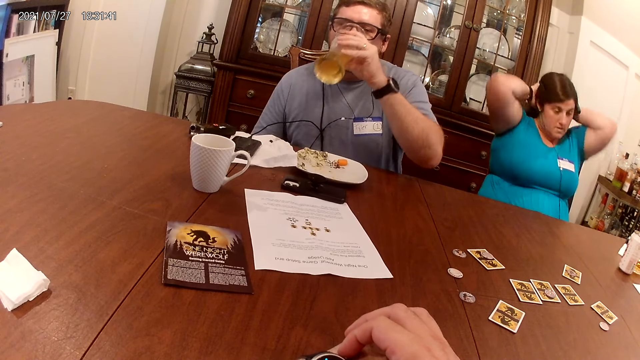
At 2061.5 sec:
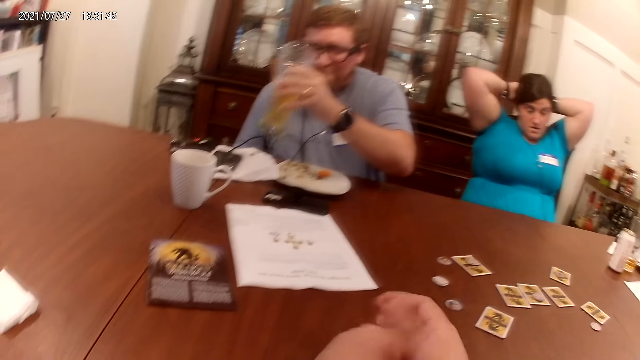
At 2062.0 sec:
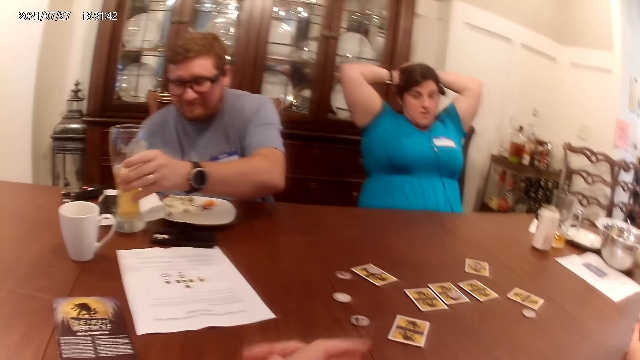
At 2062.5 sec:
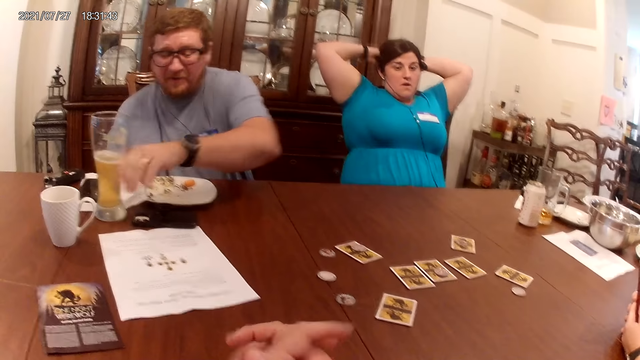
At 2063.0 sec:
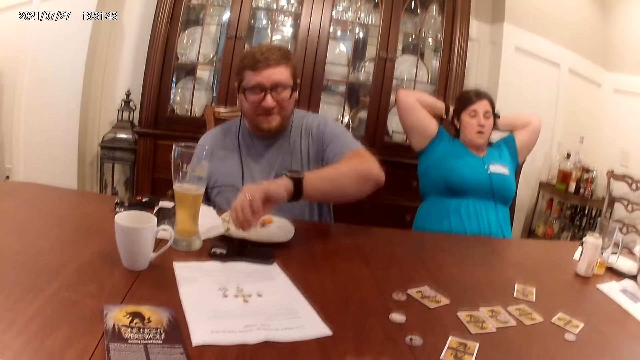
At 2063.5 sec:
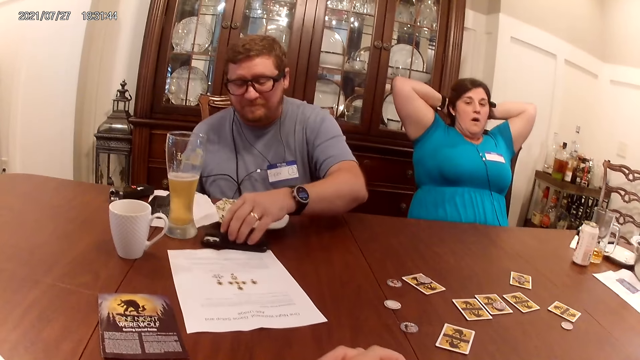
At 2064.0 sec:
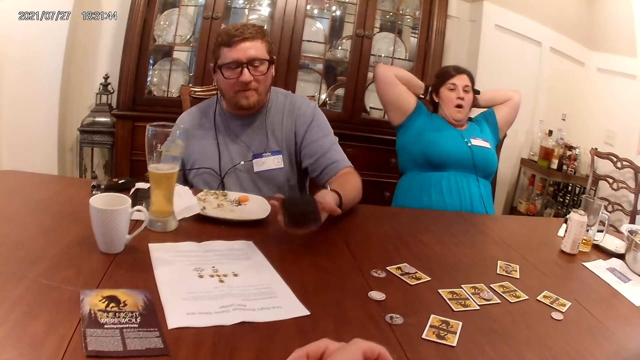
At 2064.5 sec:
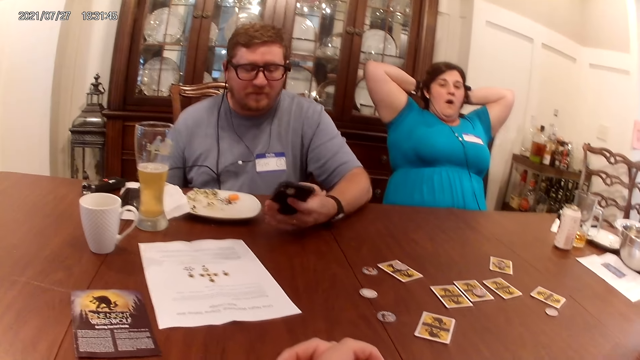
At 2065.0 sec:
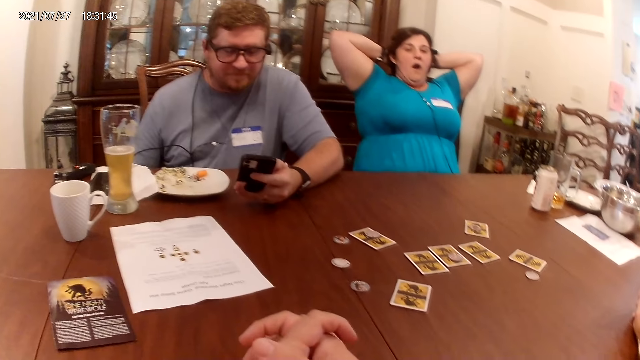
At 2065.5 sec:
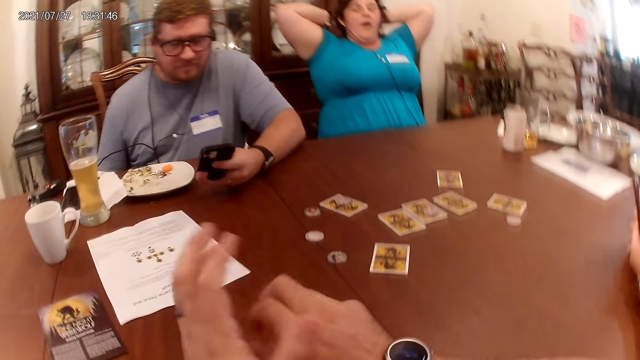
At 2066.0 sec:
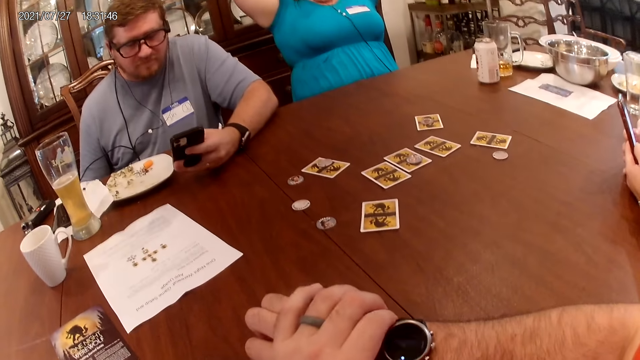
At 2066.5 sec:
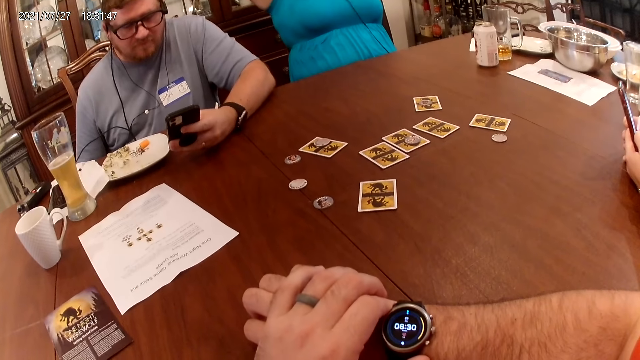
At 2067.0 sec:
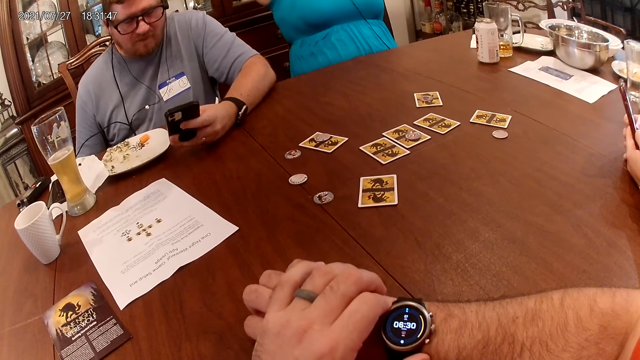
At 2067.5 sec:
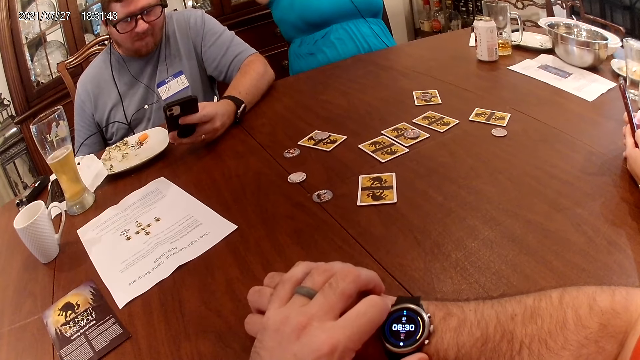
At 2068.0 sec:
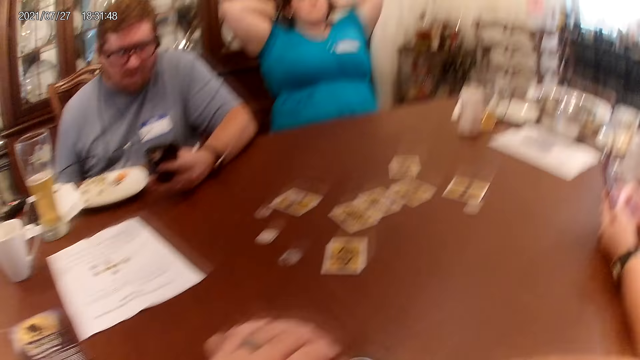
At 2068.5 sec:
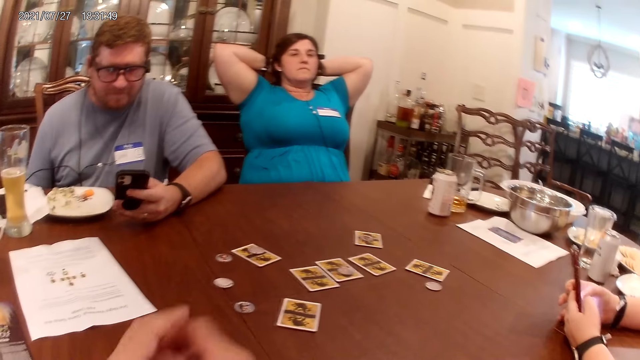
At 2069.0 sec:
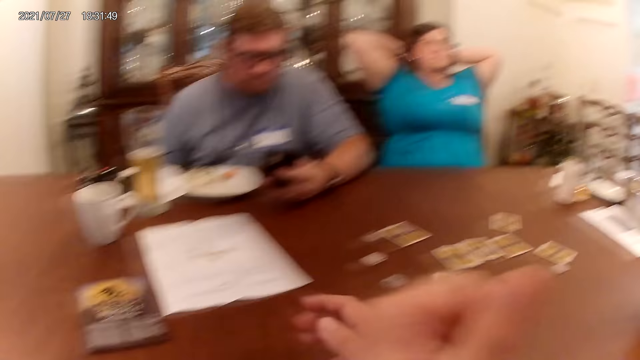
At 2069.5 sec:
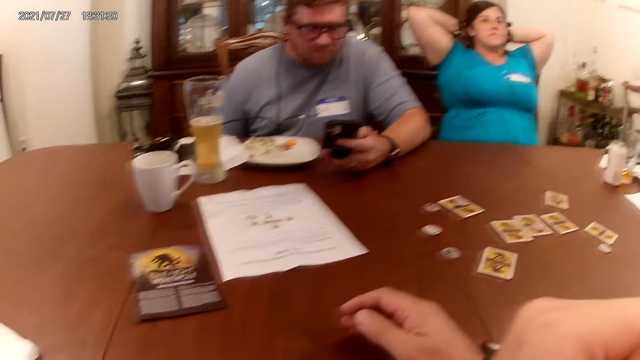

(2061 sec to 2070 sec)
The camera wearer looks at the table. The man drops the glass cup on the table with his left hand. The man takes the phone from the table with his left hand and operates the phone with his left hand.

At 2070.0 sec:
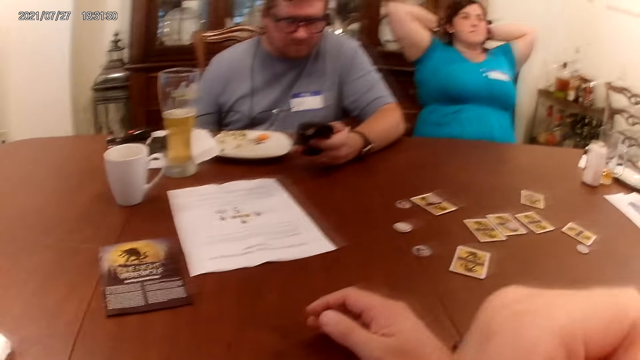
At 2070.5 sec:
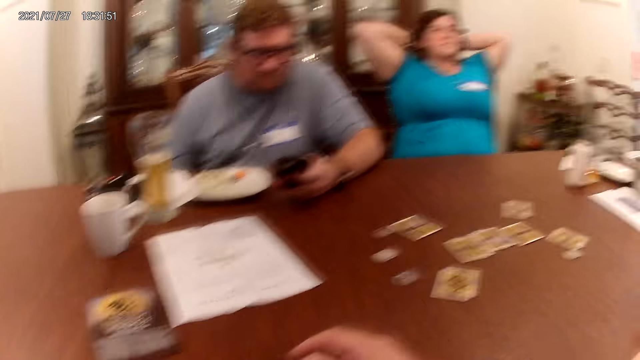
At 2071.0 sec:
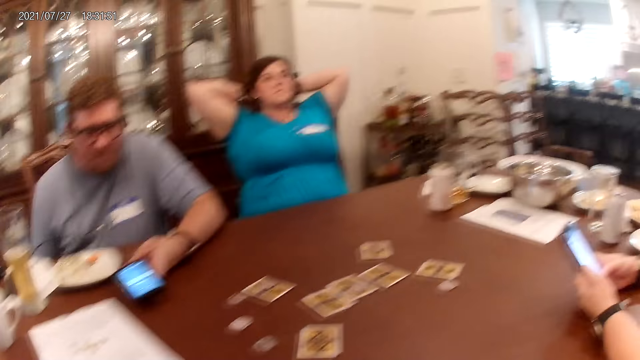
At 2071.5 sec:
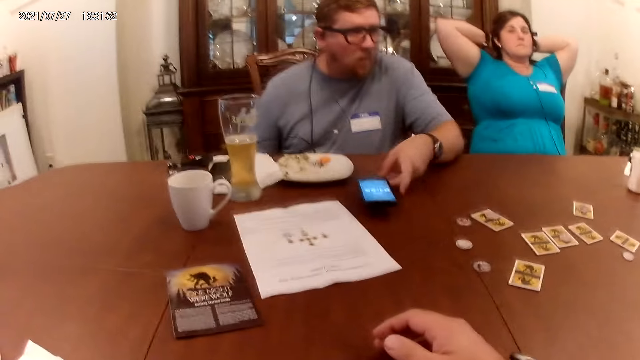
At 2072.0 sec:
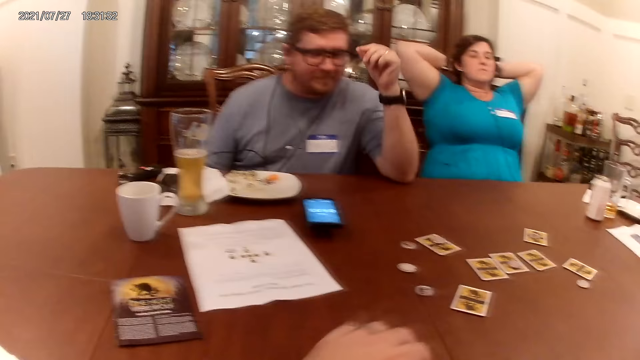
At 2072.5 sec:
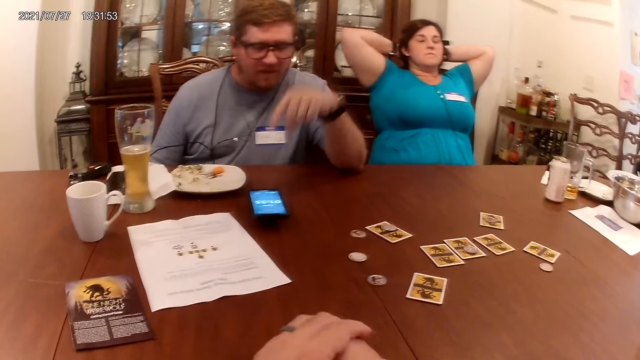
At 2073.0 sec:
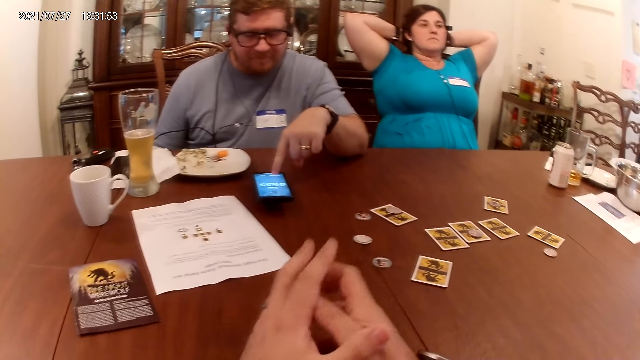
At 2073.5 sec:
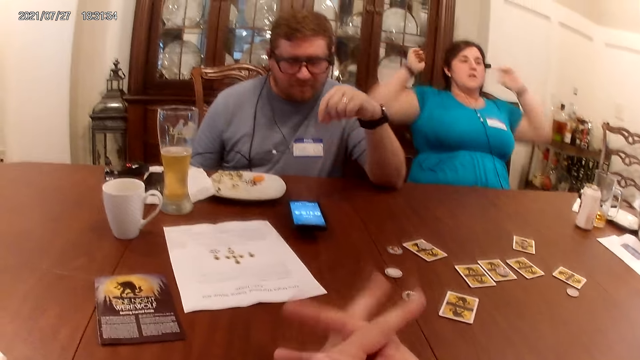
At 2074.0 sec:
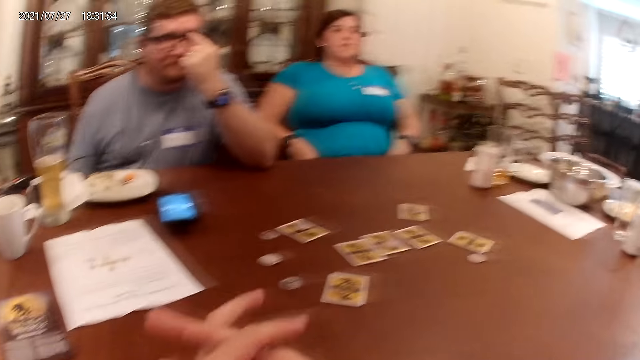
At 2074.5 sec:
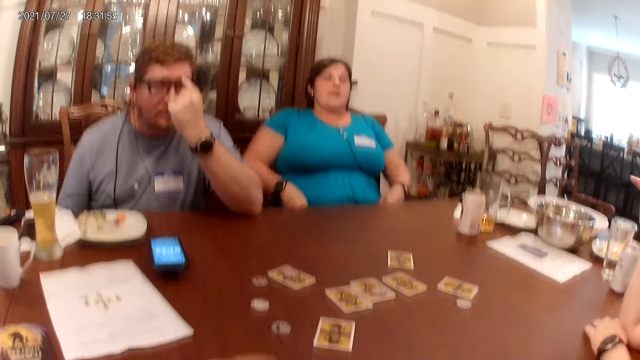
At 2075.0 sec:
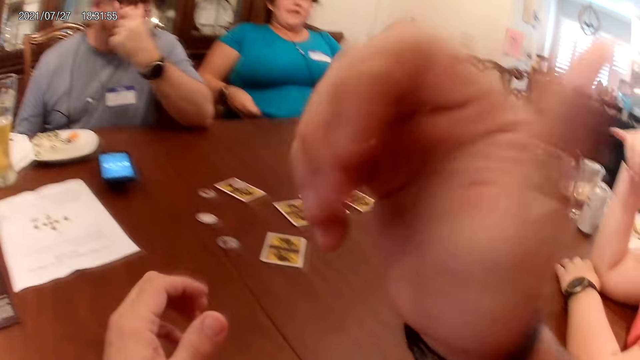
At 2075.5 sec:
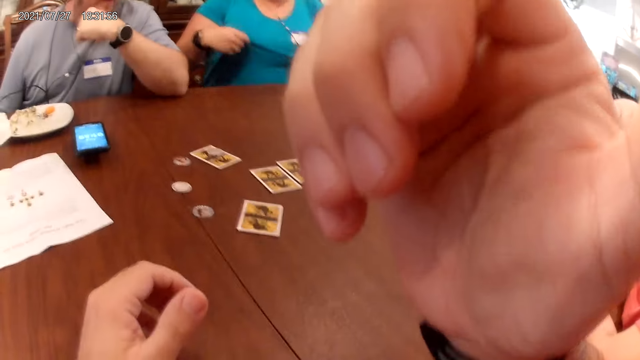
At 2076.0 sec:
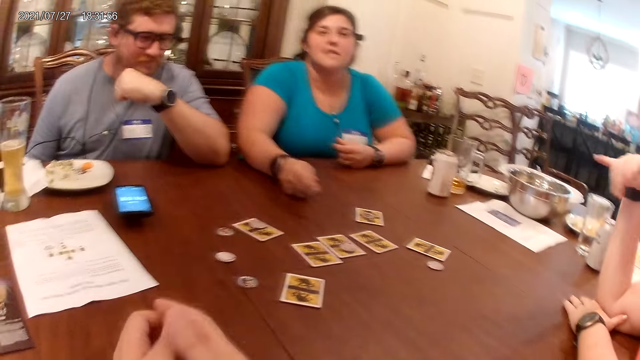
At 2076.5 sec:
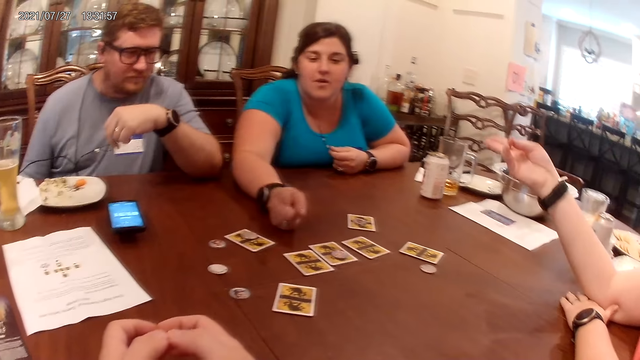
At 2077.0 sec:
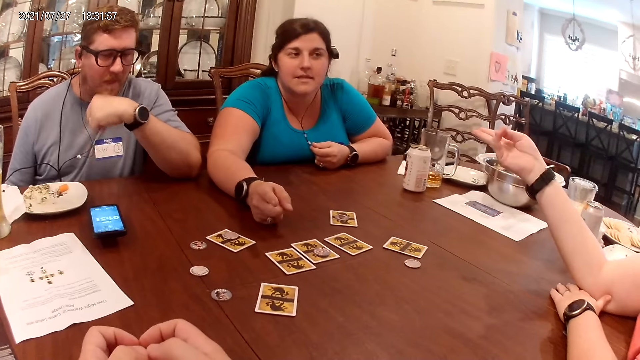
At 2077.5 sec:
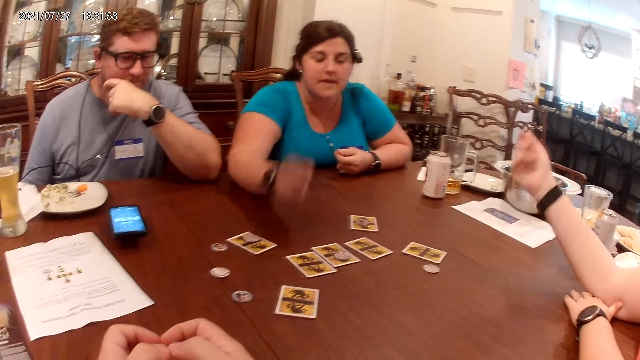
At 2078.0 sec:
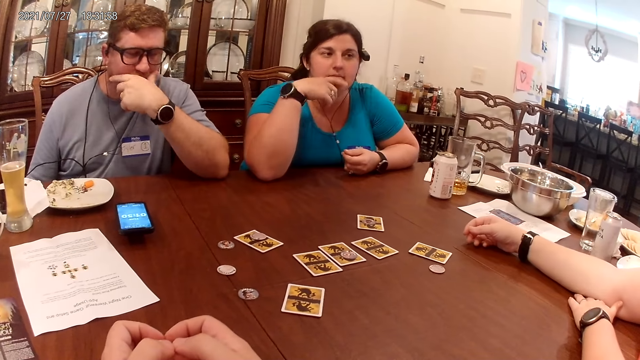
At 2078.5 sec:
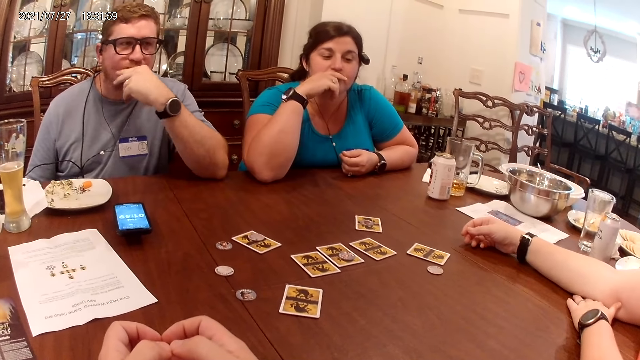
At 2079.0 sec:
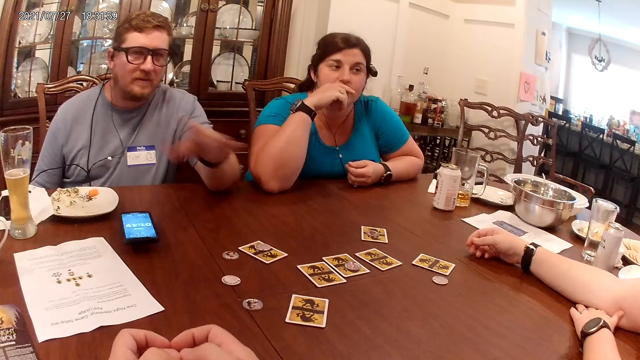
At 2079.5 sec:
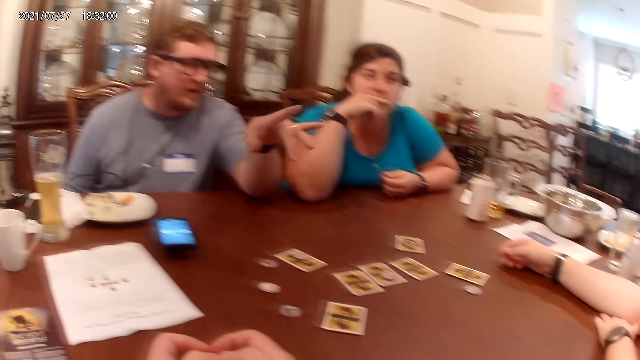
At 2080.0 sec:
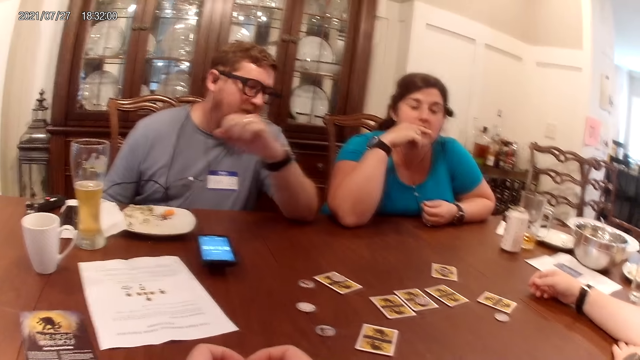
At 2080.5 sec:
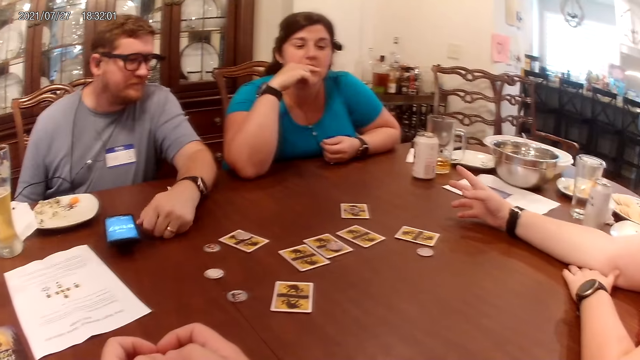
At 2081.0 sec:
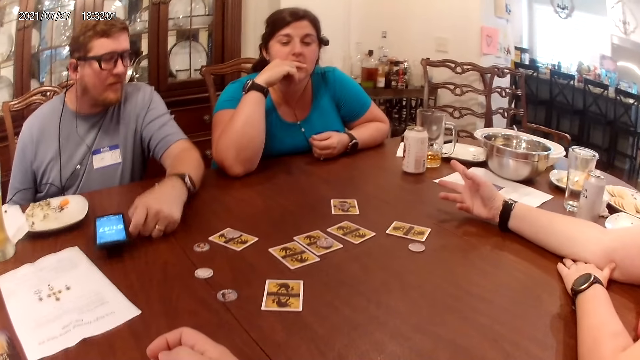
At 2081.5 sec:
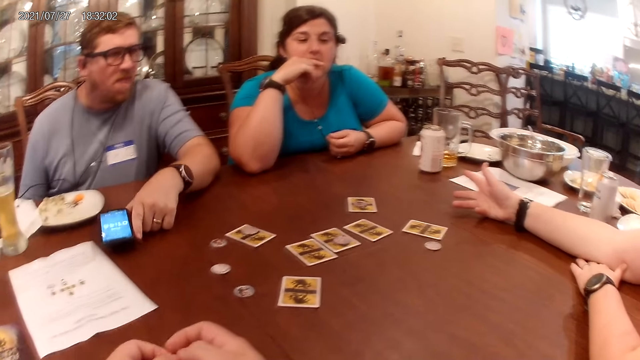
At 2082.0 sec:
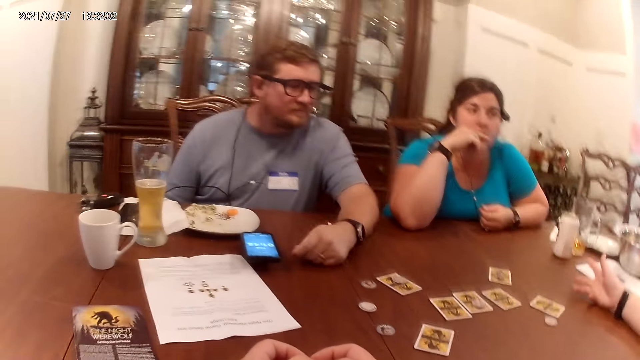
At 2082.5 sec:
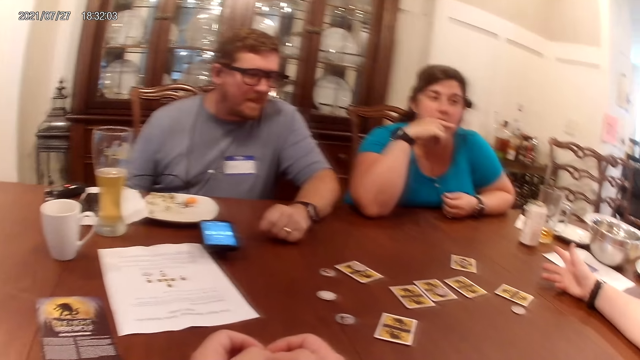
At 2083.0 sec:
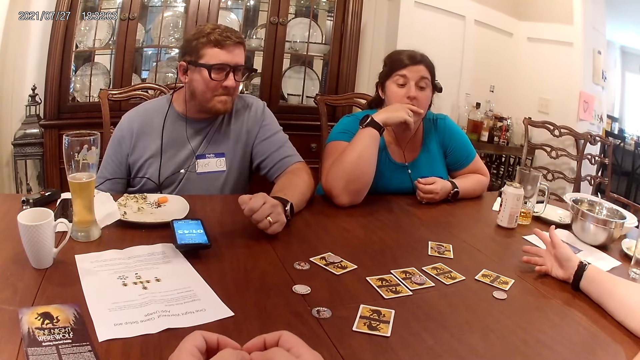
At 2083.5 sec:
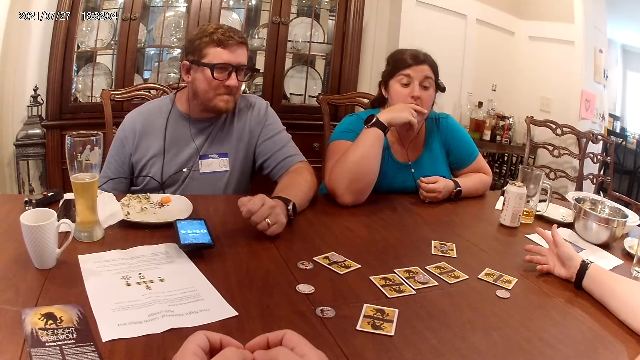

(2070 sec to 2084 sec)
The camera wearer looks at the table. The man drops the phone on the table with his left hand. The man touches the phone on the table with his left hand. The woman speaks to the man, another woman, and the camera wearer. The man touches his face with his left hand. The other woman speaks to the man, the first woman, and the camera wearer. The other woman places her hands on the table. The man touches his face with his left hand. The other woman touches her face with her right hand. The man places his left hand on the table and speaks to the other woman, the first woman, and the camera wearer. The camera wearer looks at the table and speaks to the man, the other woman, and the first woman. The man adjusts the position of the phone on the table with his left hand. The first woman speaks to the man, the other woman, and the camera wearer.
